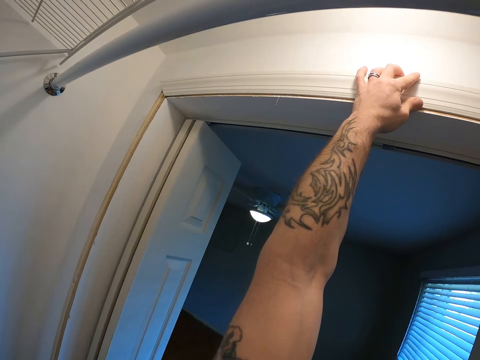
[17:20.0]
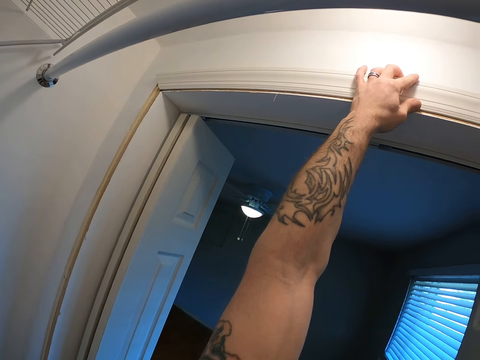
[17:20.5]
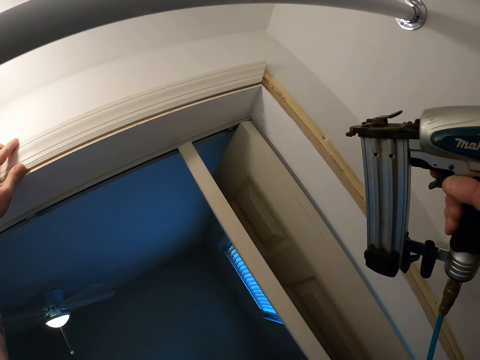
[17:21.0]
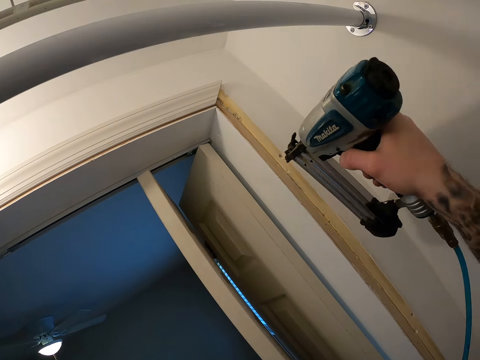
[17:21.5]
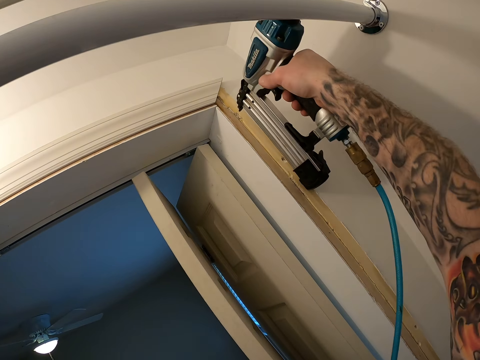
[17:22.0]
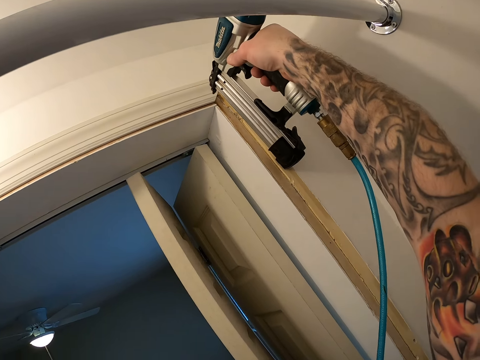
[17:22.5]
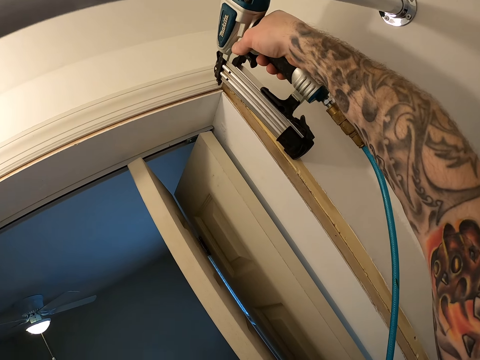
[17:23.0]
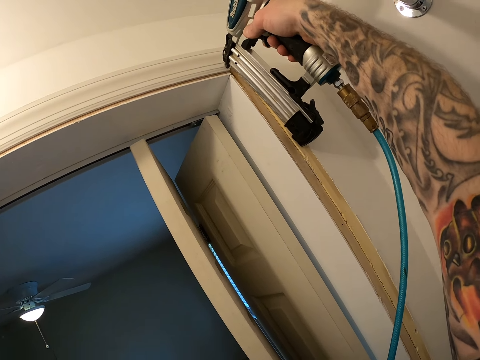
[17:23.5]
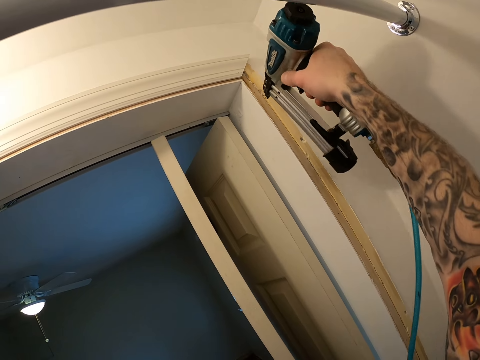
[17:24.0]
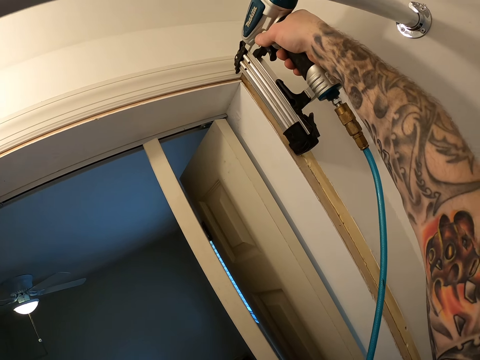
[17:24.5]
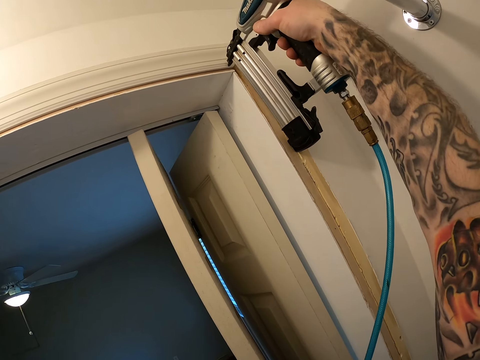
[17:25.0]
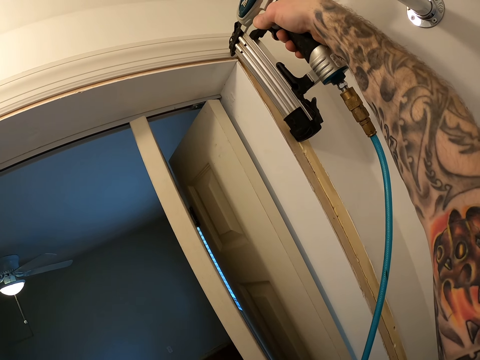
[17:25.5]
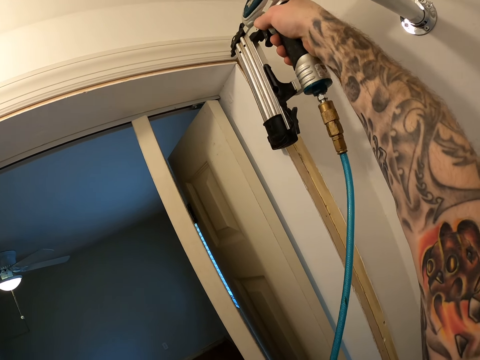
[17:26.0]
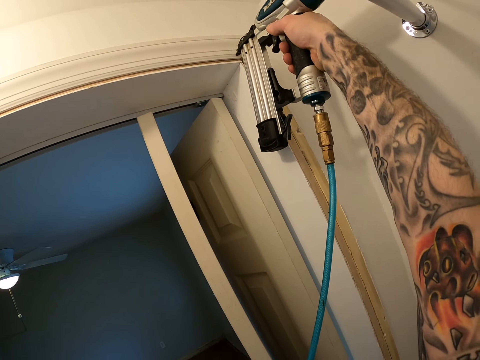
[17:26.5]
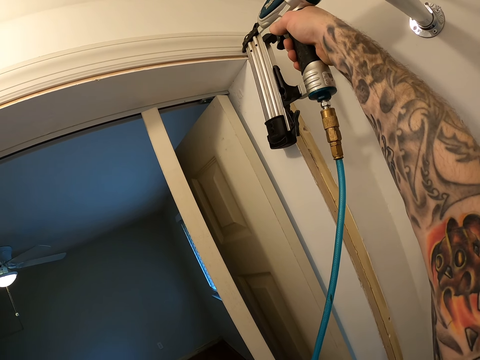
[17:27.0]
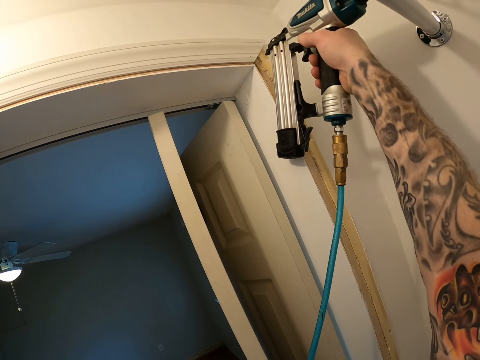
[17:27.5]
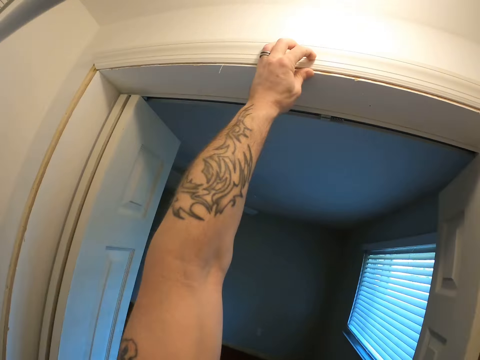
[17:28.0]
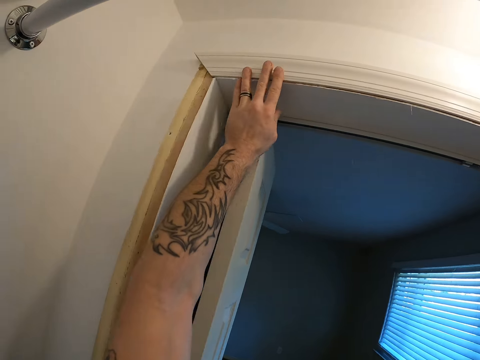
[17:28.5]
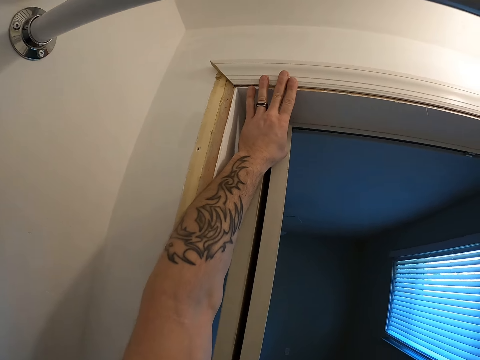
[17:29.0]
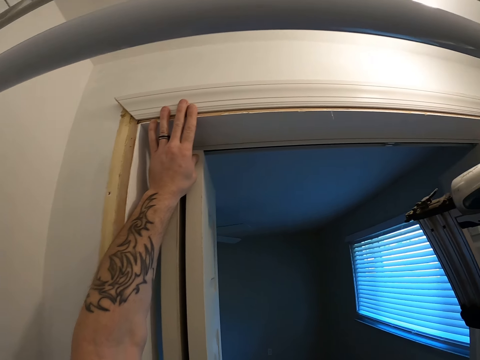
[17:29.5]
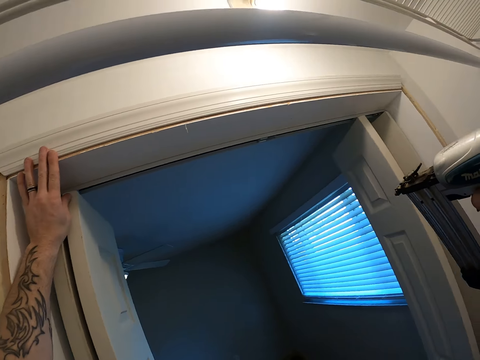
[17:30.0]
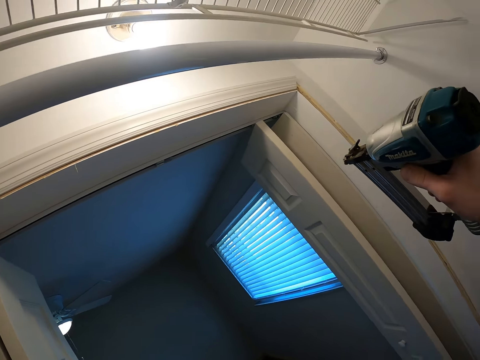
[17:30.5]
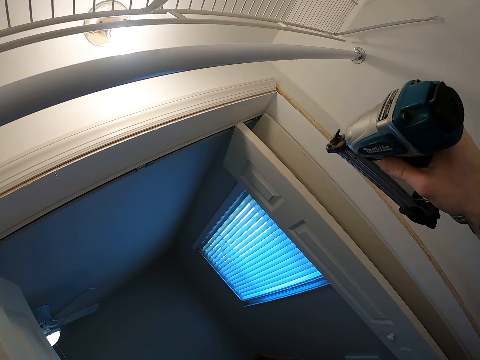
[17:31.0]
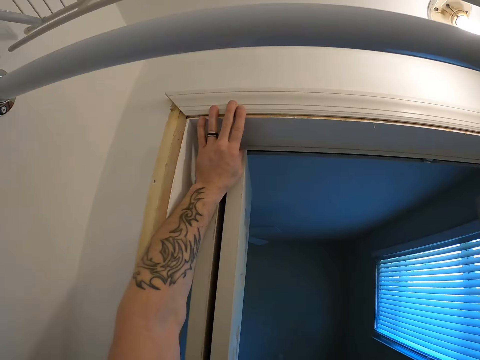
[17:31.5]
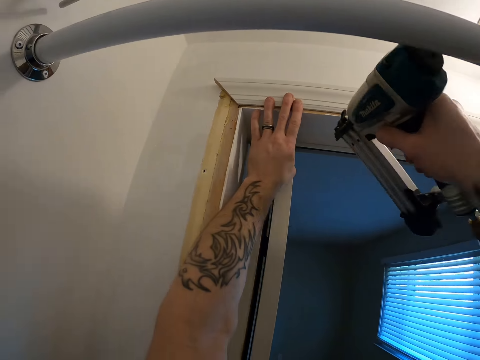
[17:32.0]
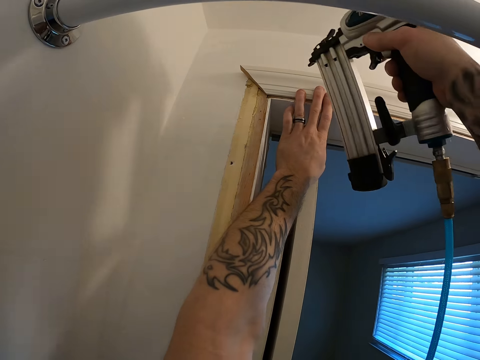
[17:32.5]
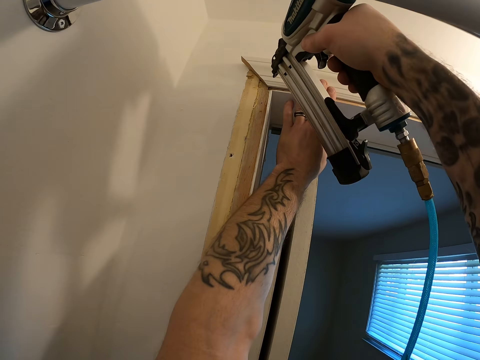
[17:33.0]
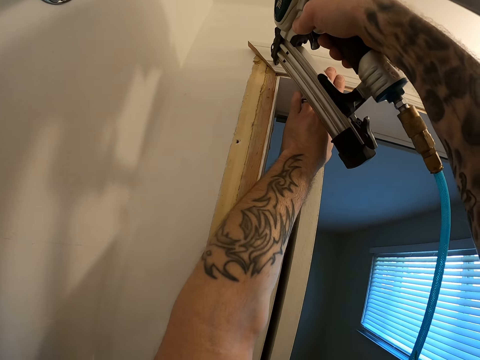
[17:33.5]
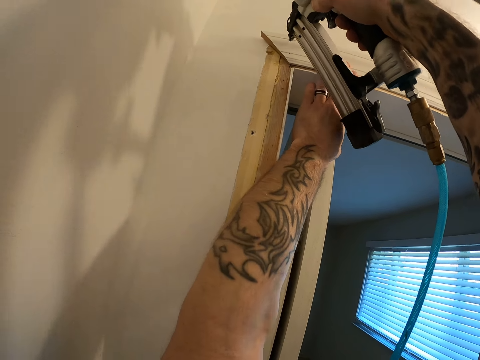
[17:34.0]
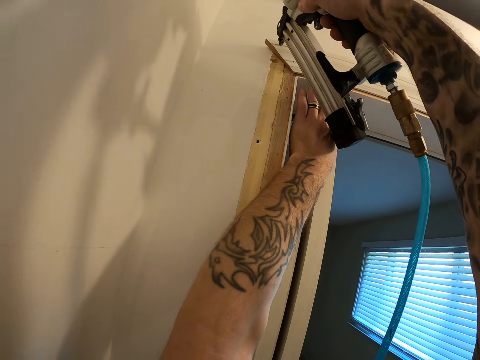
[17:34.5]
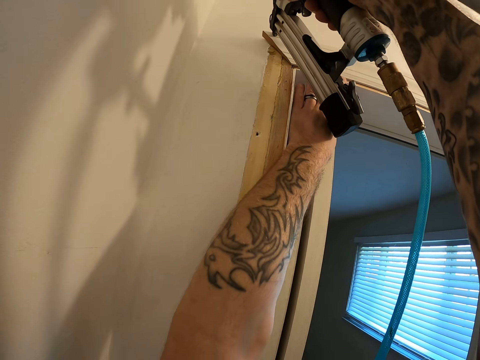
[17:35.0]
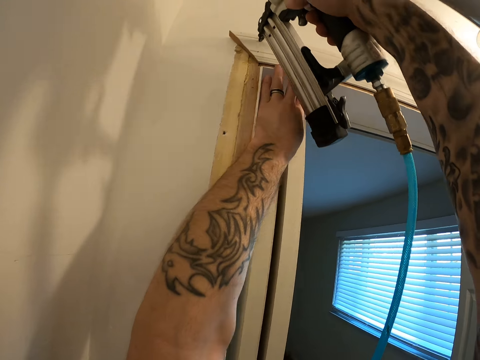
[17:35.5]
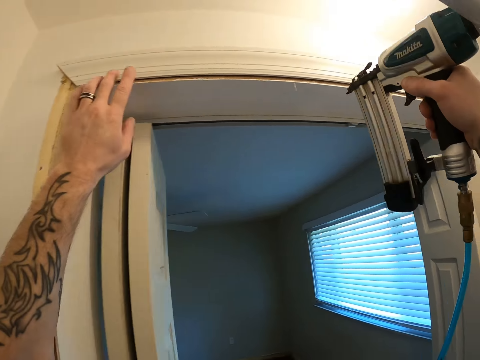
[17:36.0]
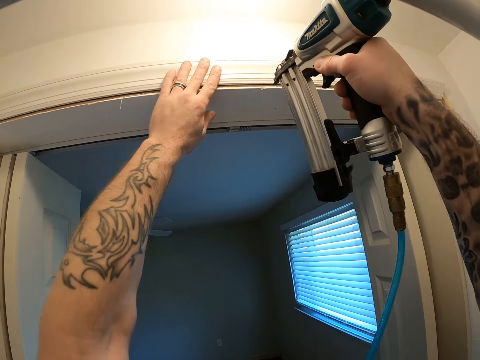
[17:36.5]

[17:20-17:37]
The camera wearer nails the wooden plank or strip to the wardrobe lintel using the nail gun. They look at the wooden strip. They stick the wooden strip on the door frame with the nail gun.

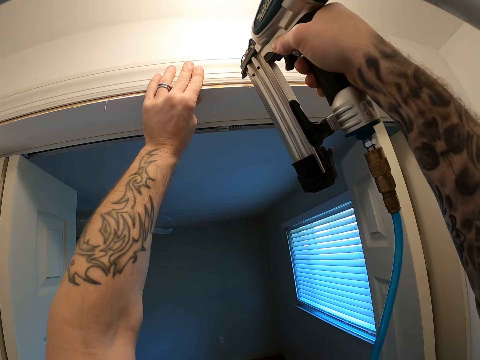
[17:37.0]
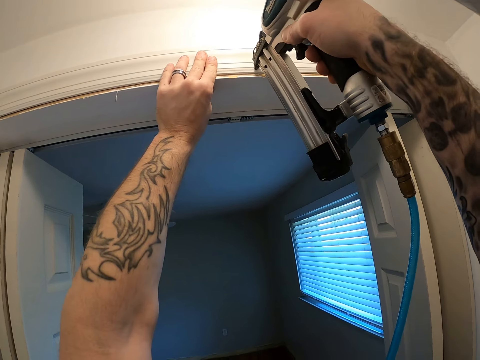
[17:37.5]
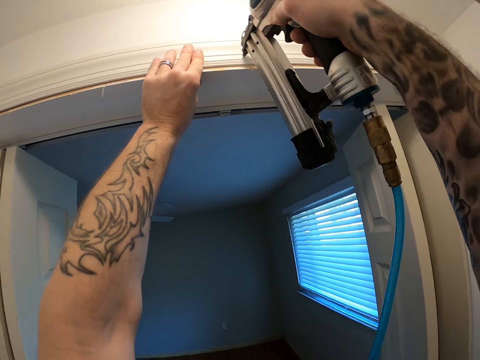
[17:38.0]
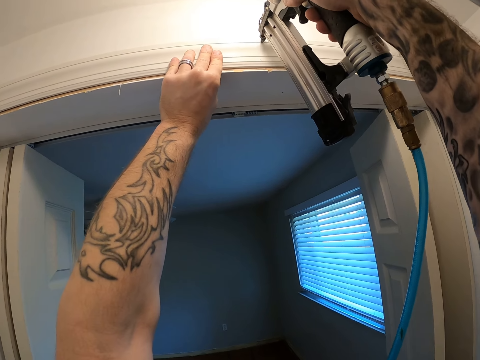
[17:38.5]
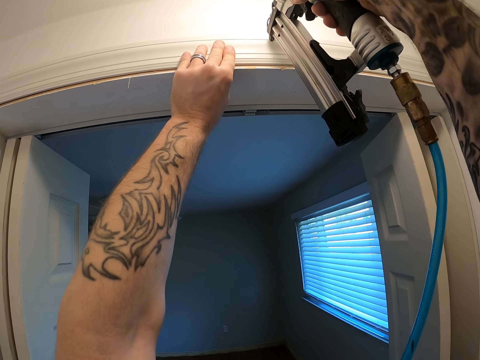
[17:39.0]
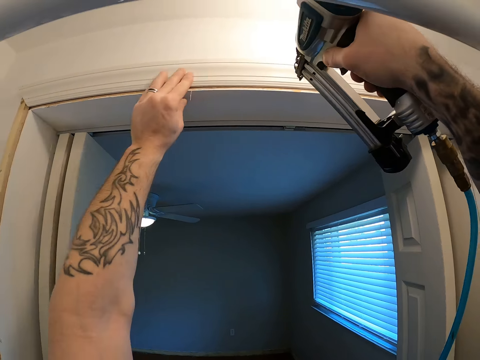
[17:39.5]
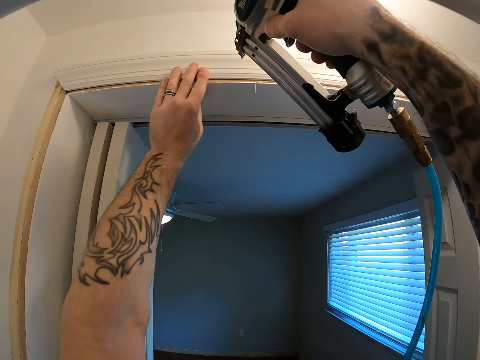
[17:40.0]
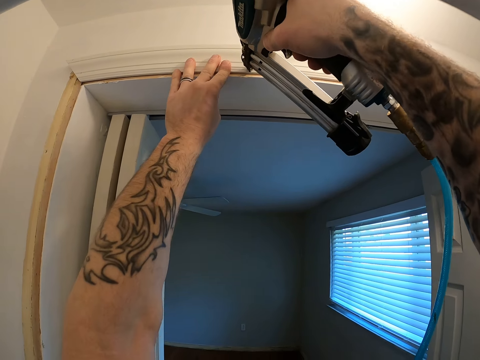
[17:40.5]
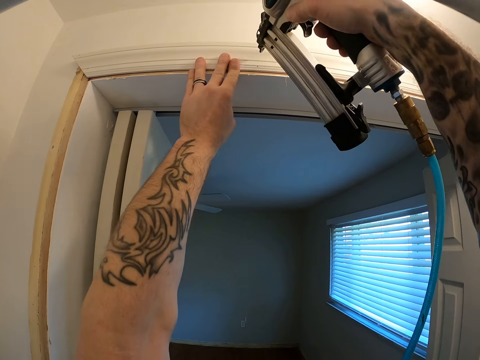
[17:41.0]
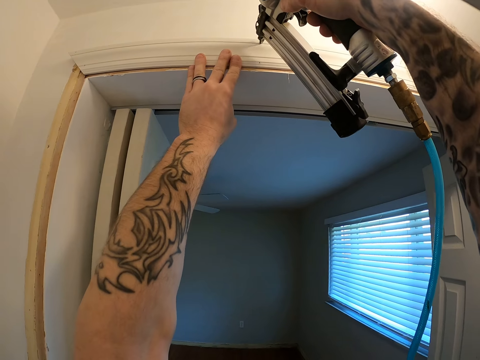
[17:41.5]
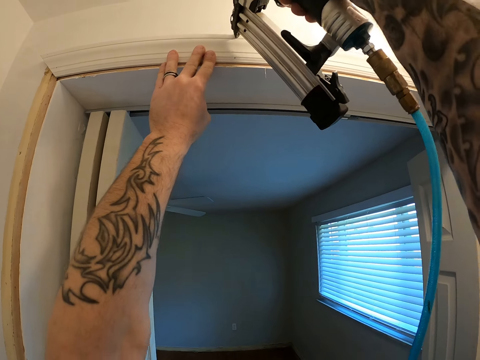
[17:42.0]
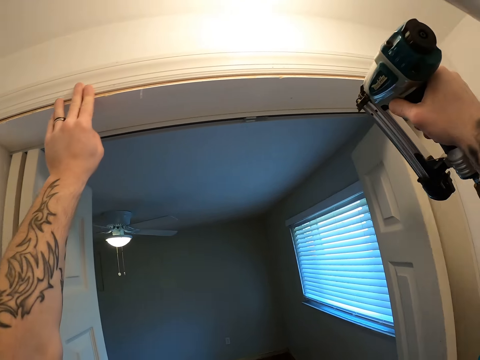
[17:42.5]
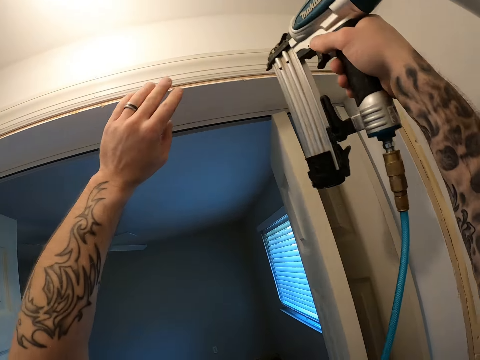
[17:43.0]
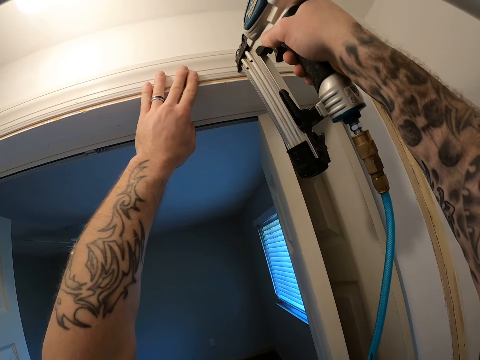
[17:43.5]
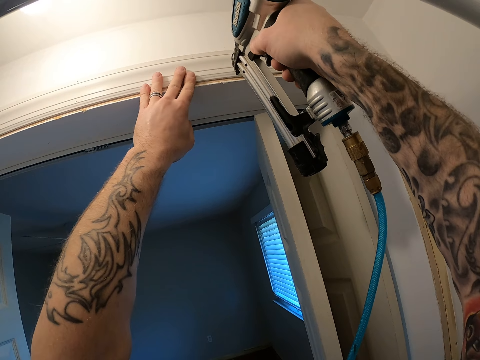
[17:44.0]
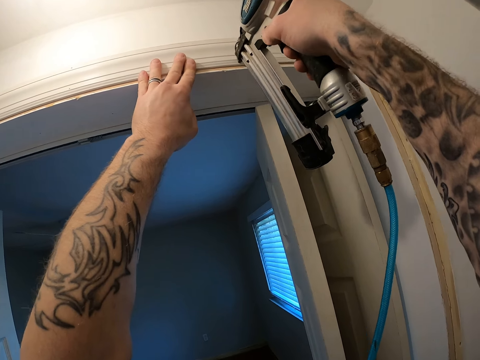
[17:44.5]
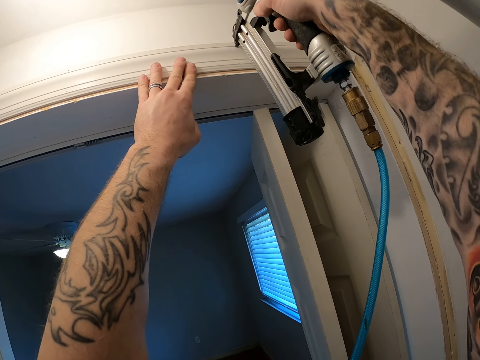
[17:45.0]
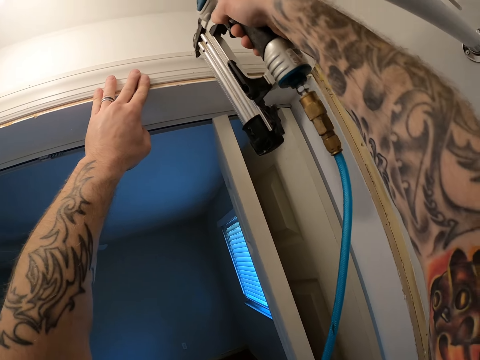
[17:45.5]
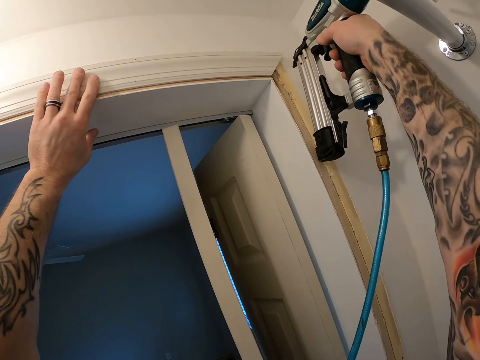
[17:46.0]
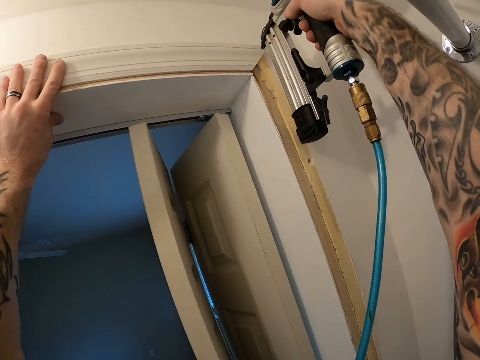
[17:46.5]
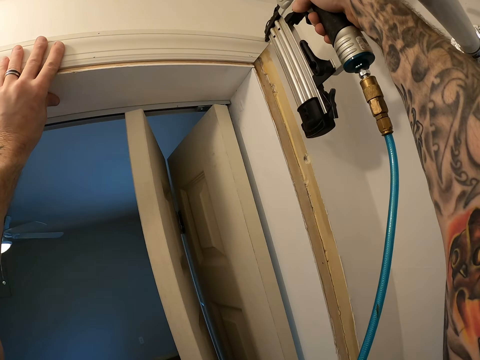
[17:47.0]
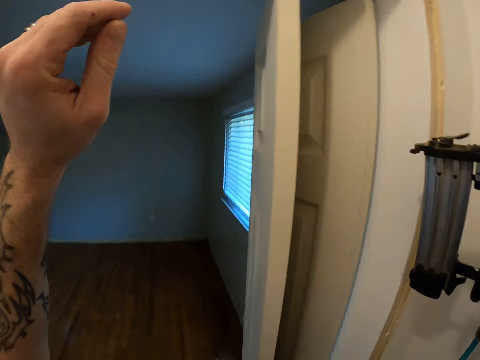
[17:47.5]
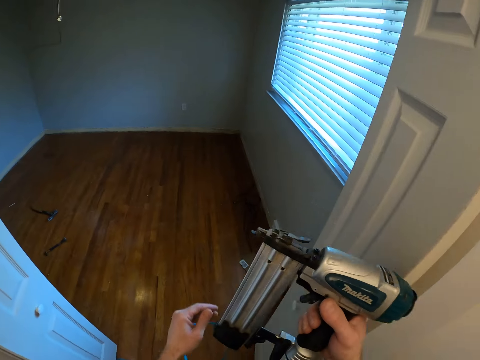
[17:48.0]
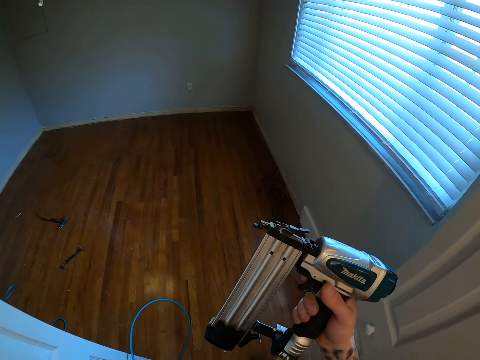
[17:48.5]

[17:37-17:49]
The camera wearer walks out of the closet.
